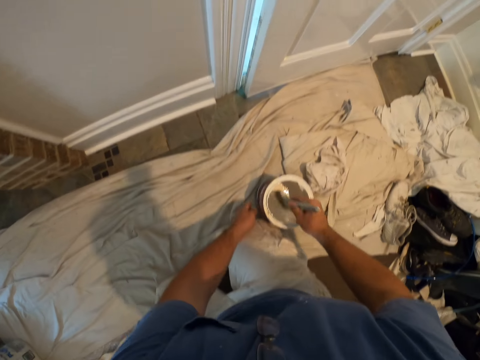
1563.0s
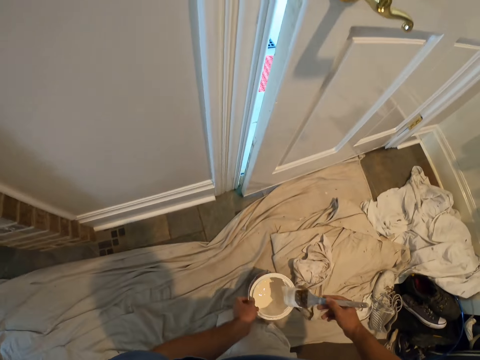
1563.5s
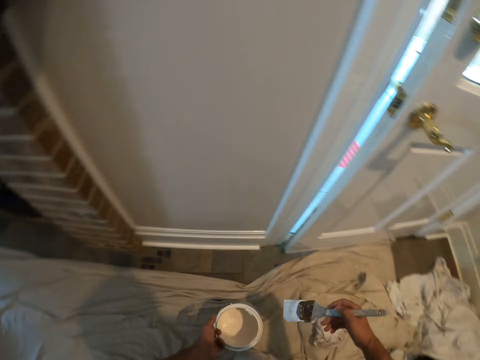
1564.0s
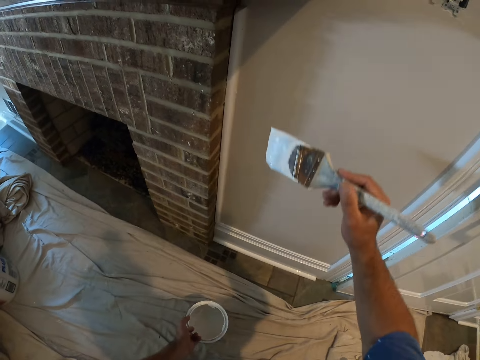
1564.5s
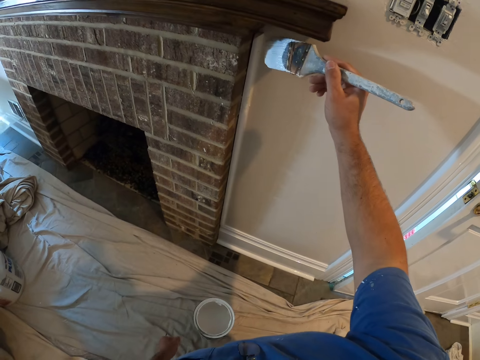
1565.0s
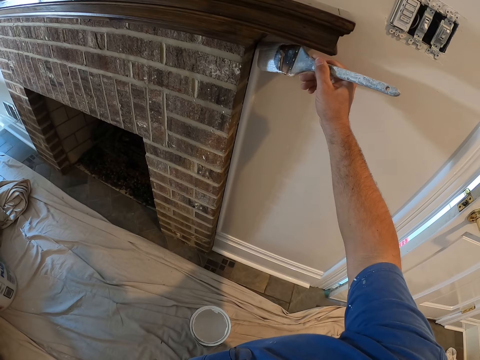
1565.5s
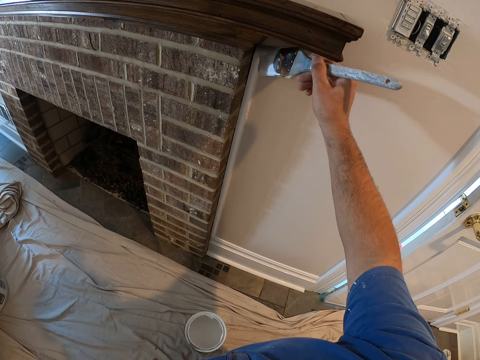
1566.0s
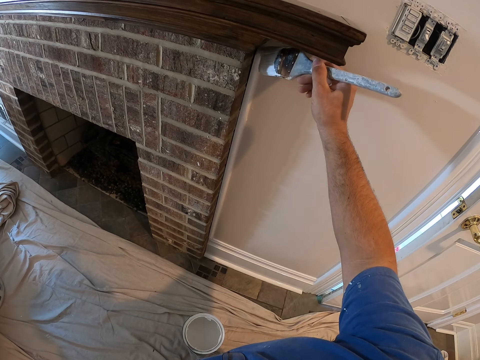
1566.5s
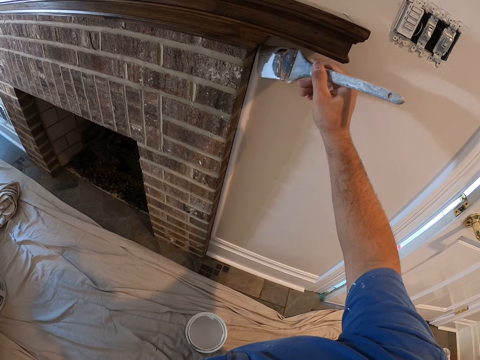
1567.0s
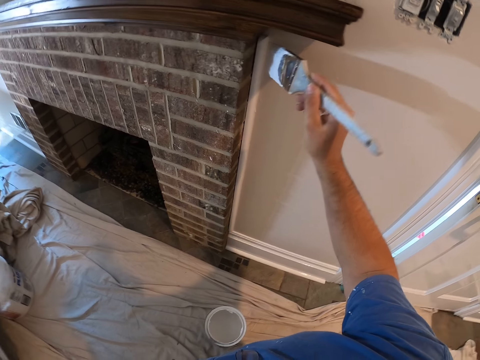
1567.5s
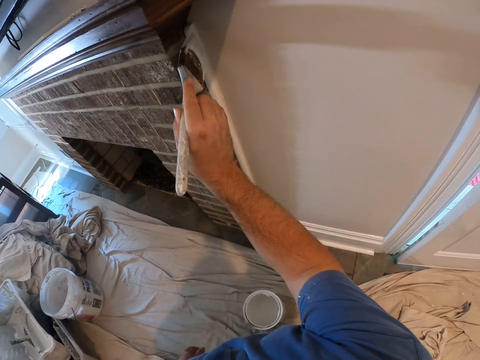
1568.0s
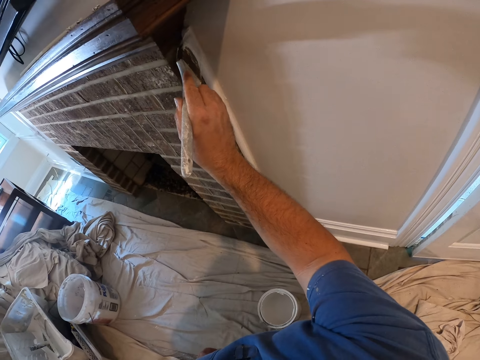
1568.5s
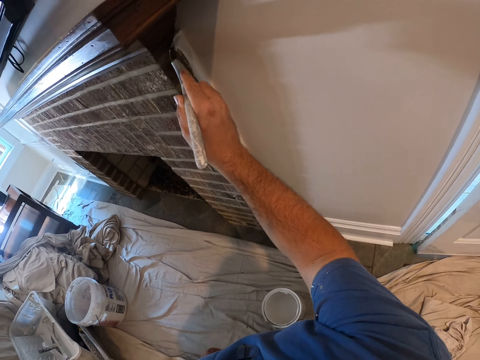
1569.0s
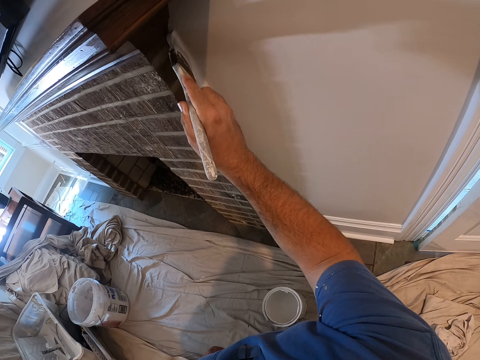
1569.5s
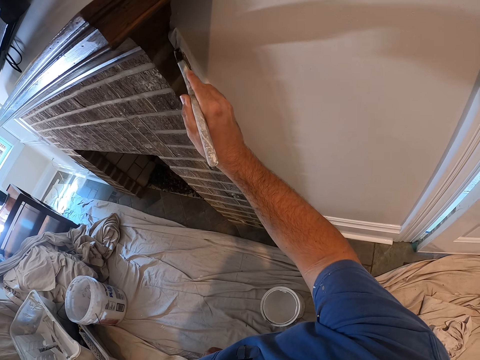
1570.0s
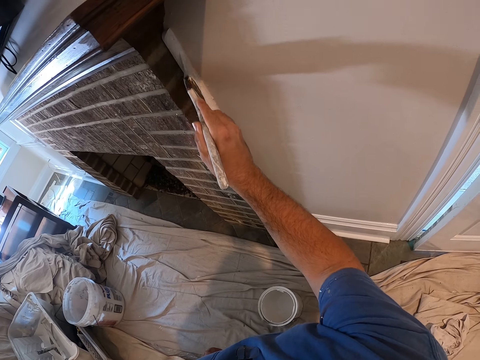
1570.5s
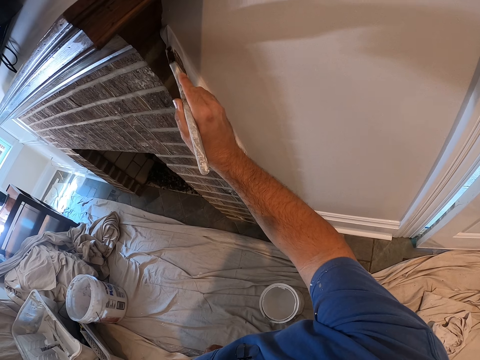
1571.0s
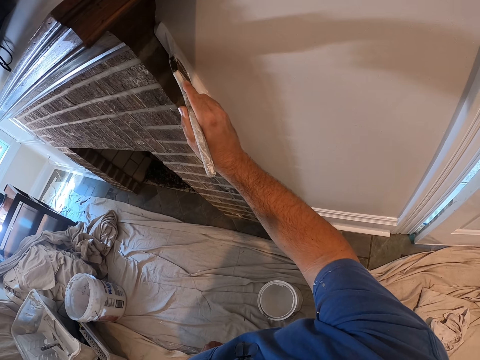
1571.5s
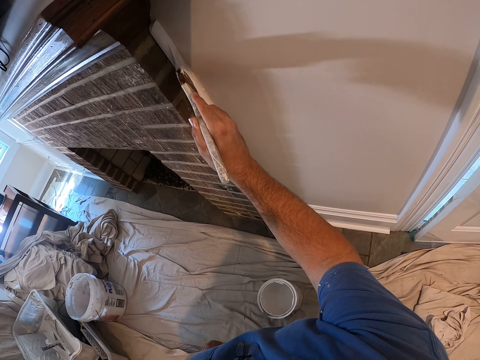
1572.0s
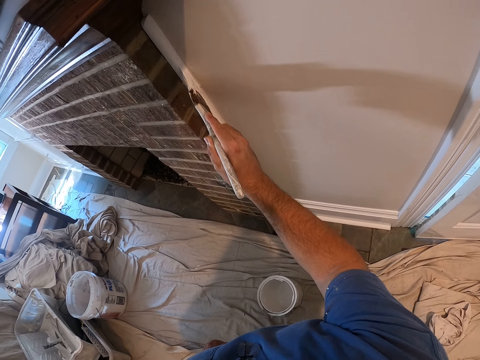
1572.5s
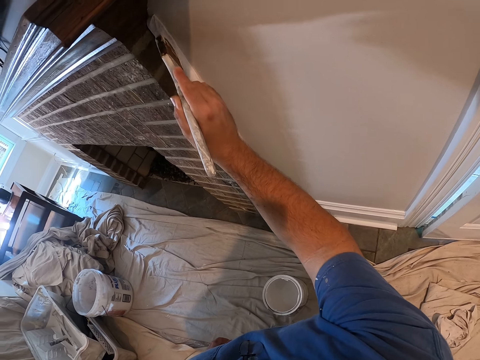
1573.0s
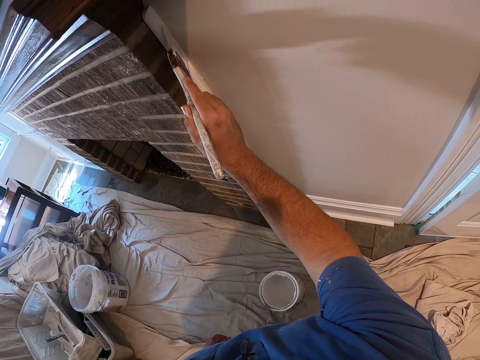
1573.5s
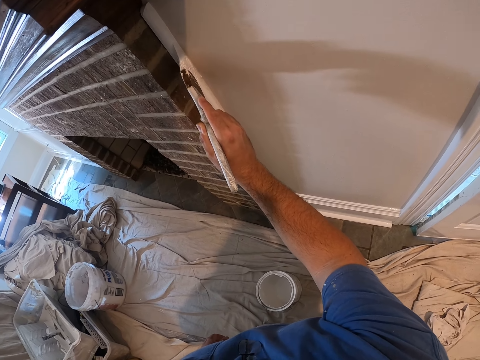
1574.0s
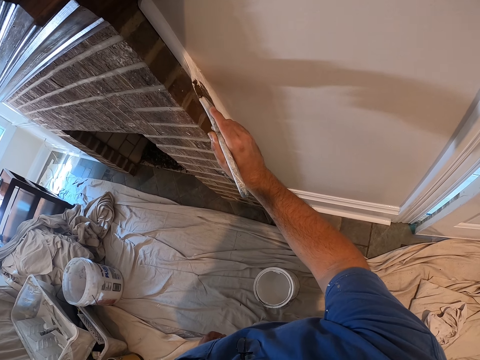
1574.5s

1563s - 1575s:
The camera wearer dips the paint brush into a paint container. They pick up the paint. They paint the doorpost with the paint brush.

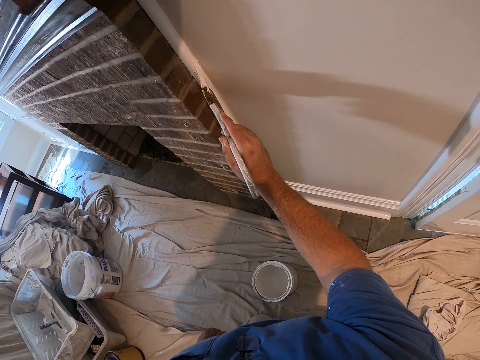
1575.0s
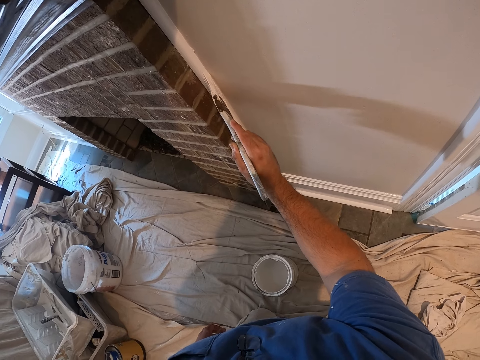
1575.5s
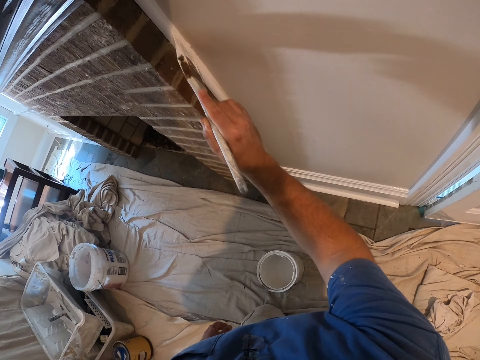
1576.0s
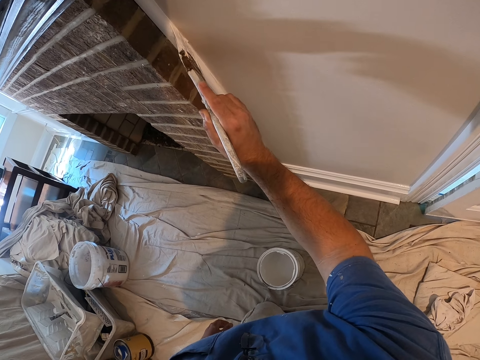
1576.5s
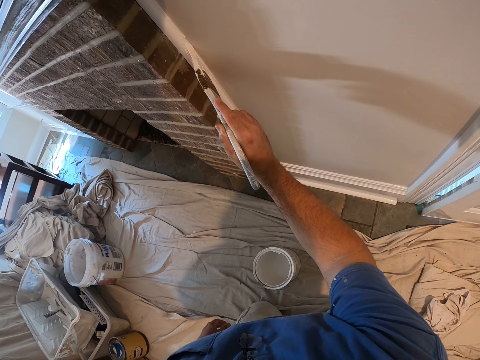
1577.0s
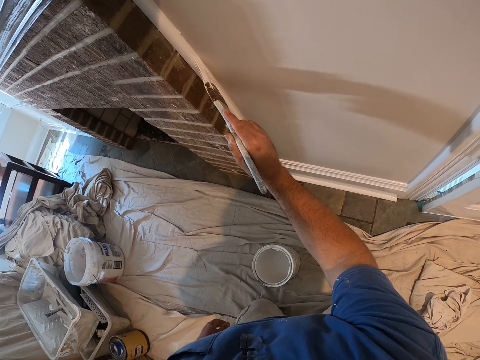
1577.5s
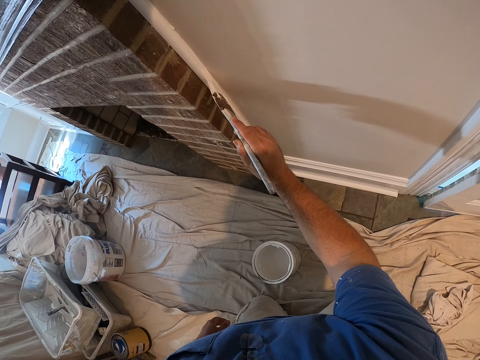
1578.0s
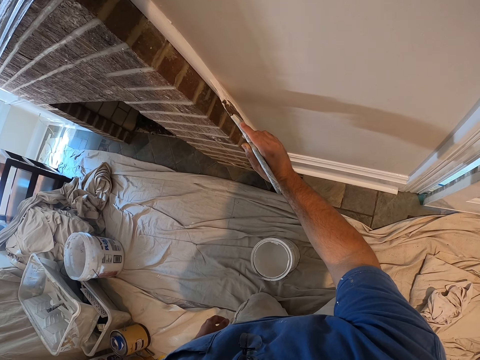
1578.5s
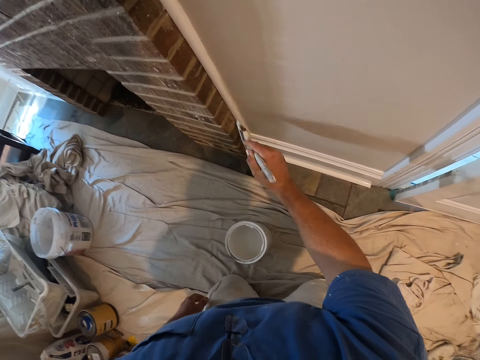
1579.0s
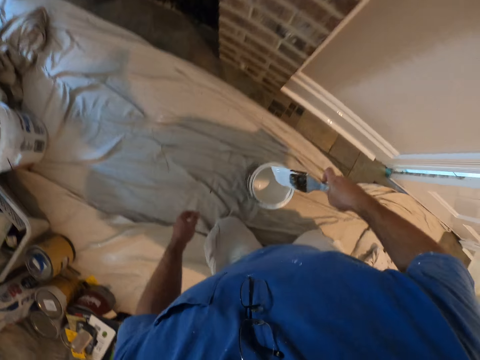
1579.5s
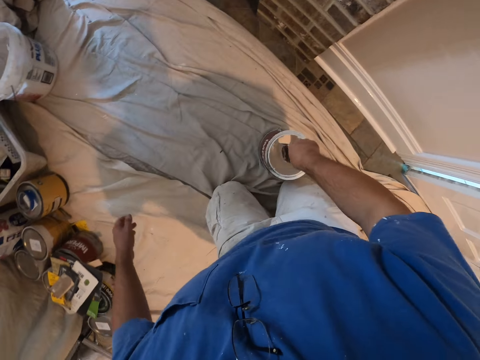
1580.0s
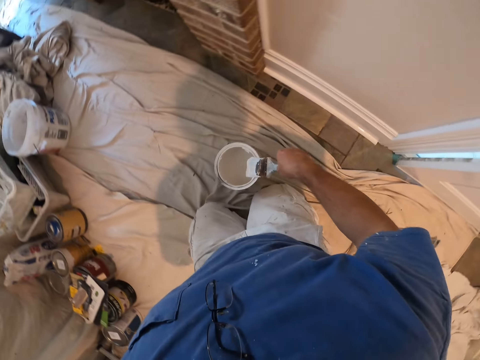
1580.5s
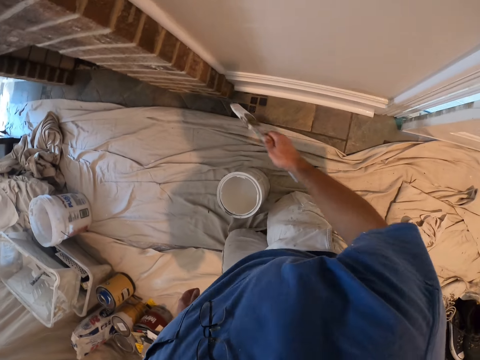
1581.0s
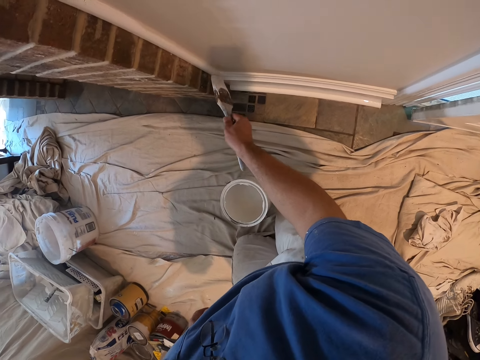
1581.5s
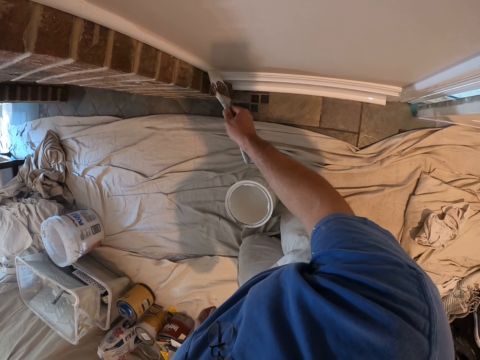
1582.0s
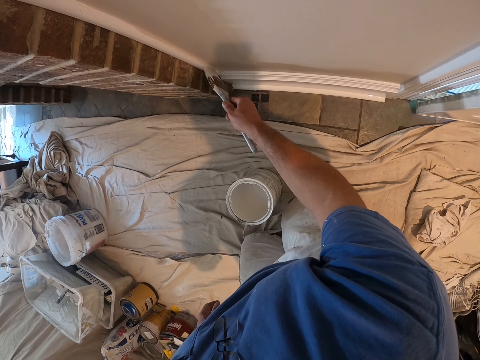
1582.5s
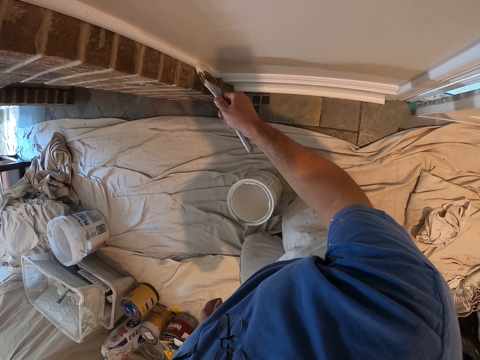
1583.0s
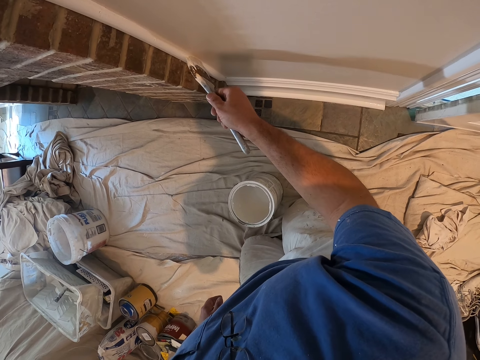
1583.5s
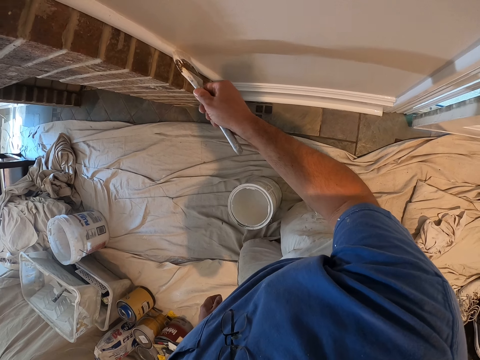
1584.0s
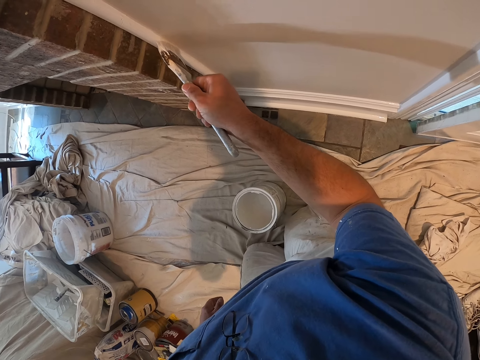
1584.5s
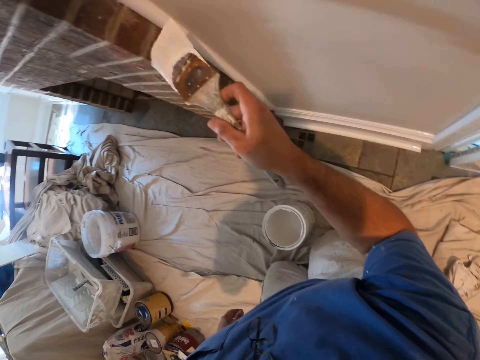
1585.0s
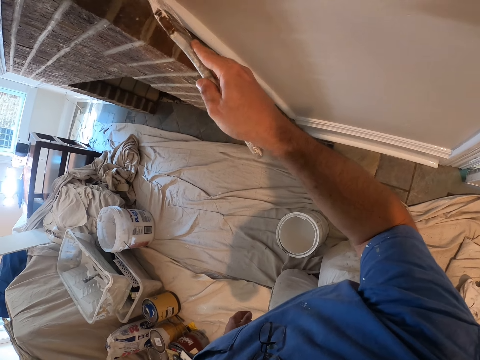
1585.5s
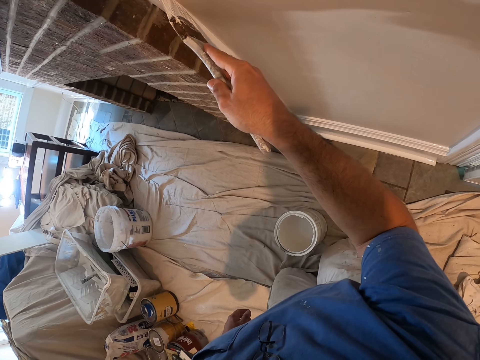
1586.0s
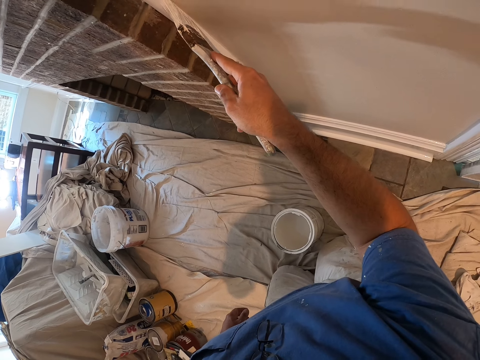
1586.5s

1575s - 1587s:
The camera wearer dips the paint brush into a paint container. They paint the doorpost with the paint brush.

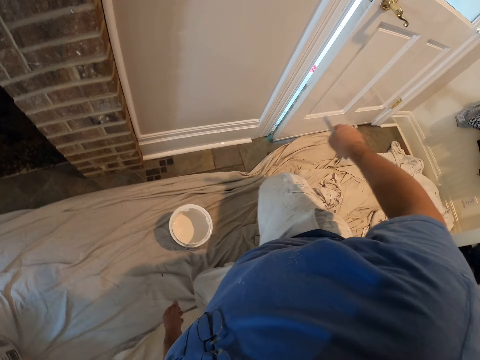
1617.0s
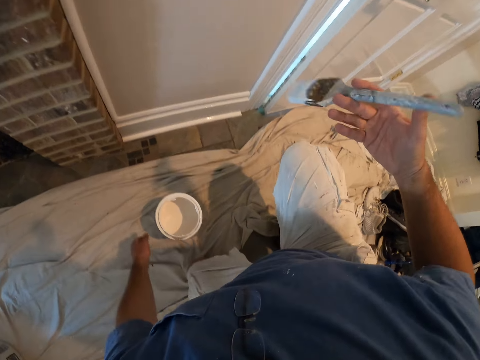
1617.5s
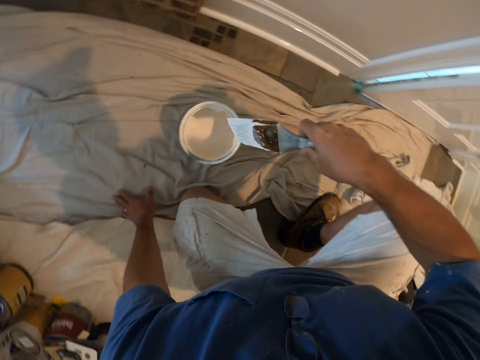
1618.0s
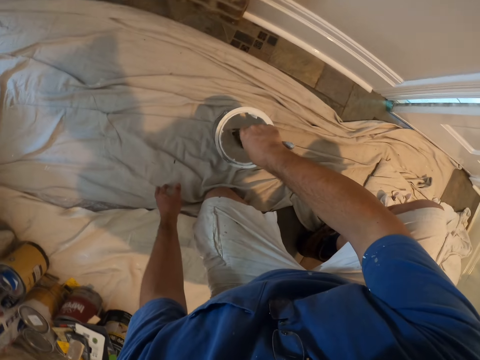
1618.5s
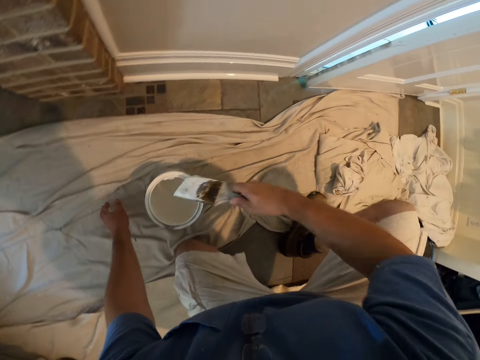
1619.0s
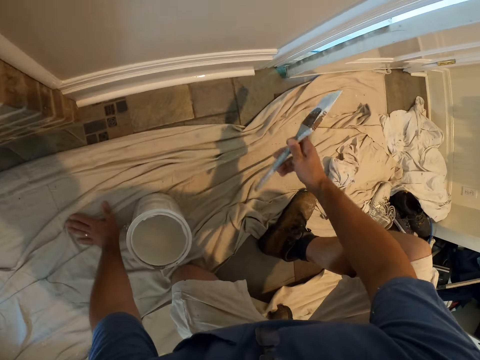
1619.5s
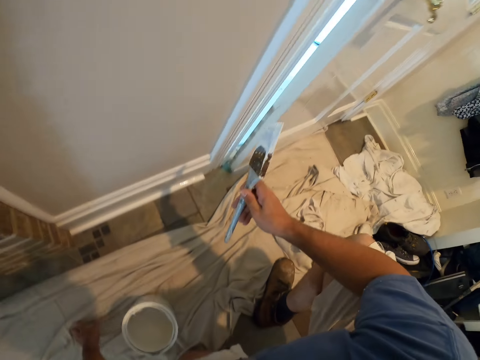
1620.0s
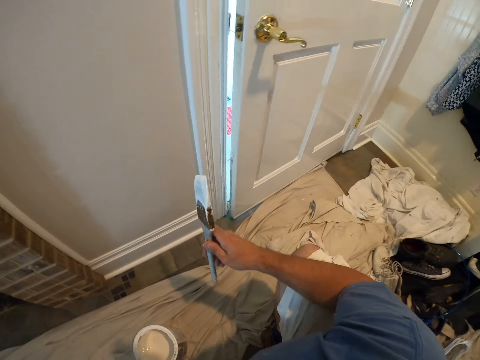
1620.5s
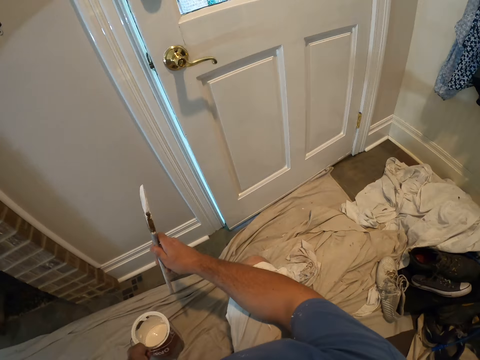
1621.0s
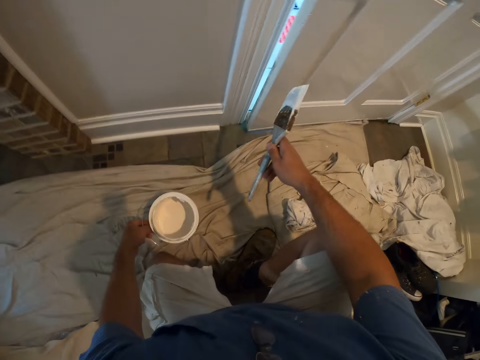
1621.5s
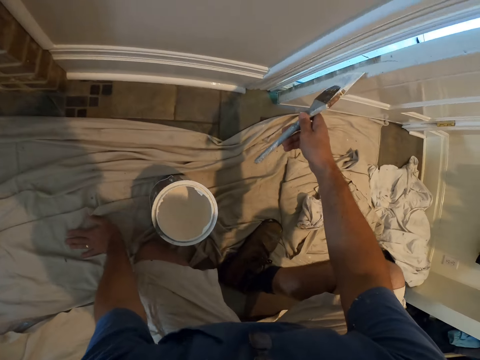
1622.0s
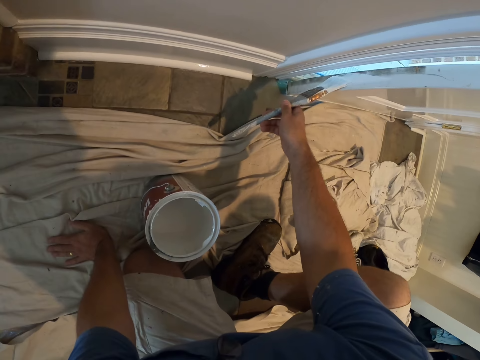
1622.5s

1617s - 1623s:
The camera wearer dips the paint brush into a paint container.
